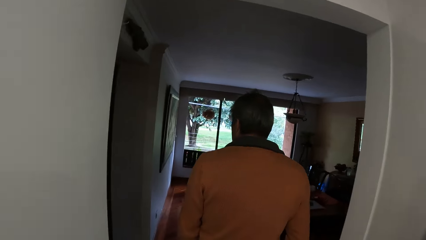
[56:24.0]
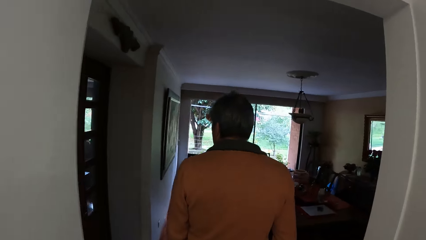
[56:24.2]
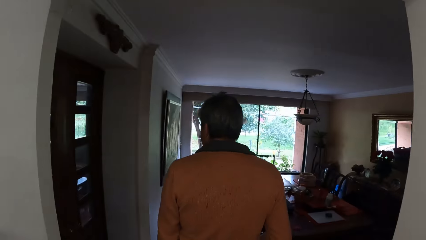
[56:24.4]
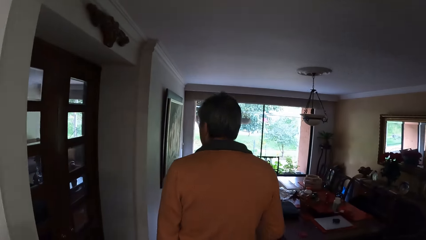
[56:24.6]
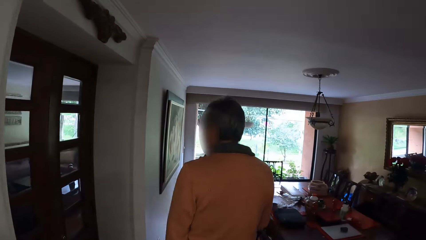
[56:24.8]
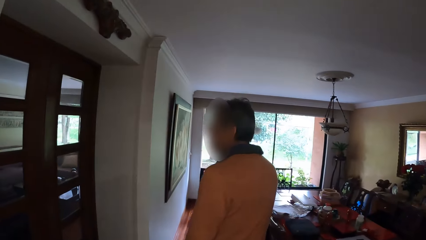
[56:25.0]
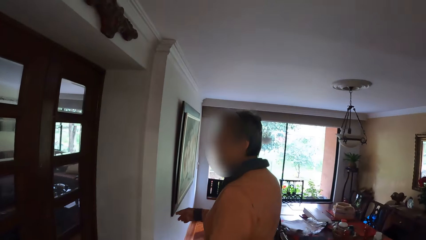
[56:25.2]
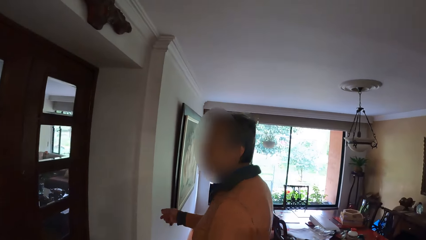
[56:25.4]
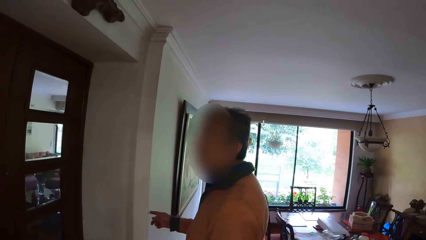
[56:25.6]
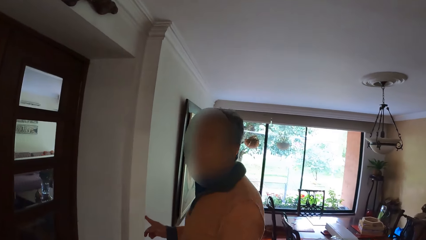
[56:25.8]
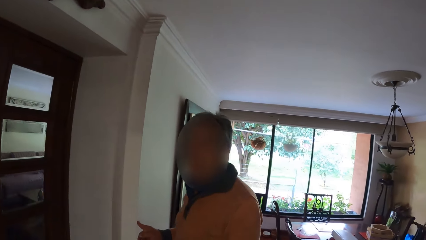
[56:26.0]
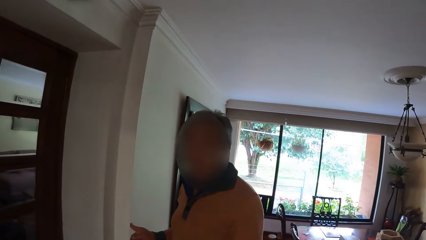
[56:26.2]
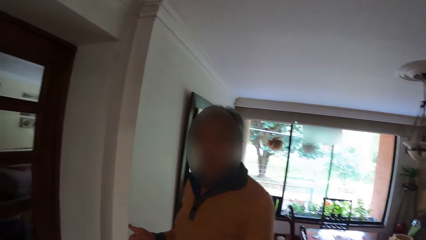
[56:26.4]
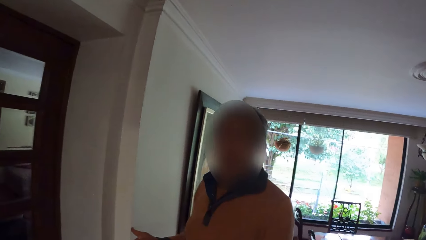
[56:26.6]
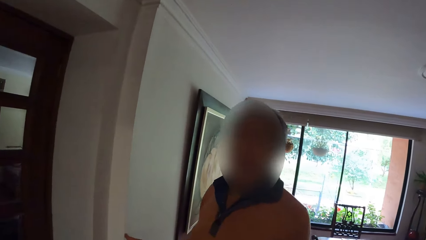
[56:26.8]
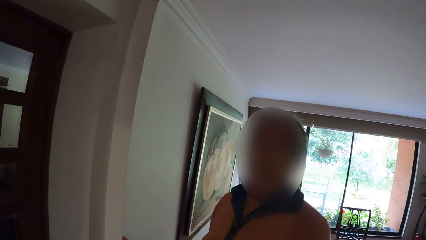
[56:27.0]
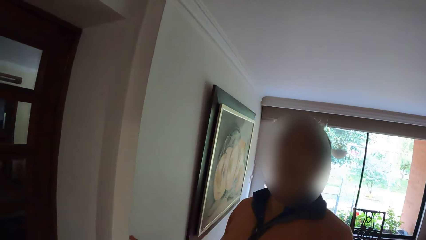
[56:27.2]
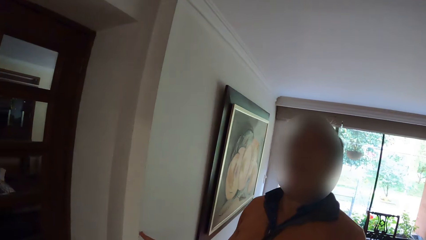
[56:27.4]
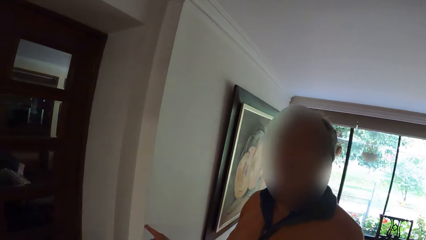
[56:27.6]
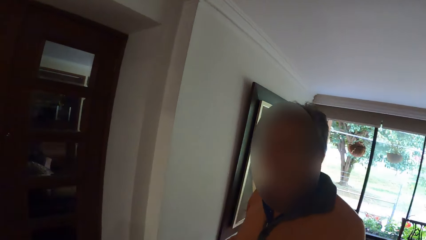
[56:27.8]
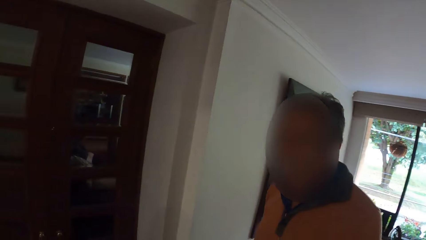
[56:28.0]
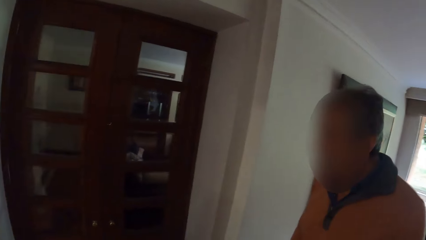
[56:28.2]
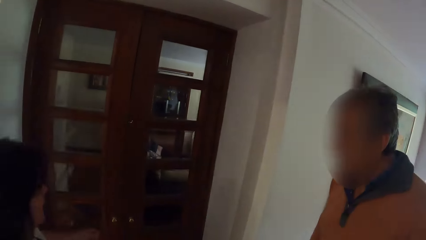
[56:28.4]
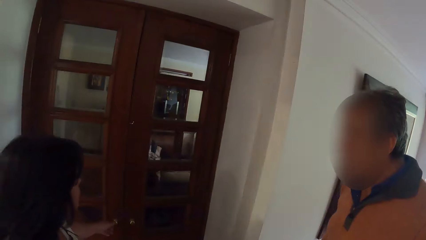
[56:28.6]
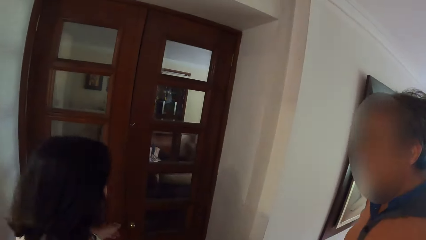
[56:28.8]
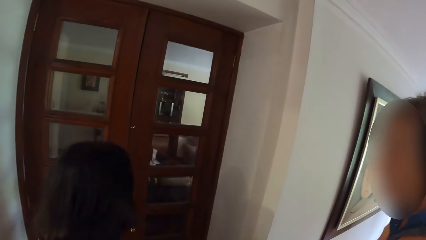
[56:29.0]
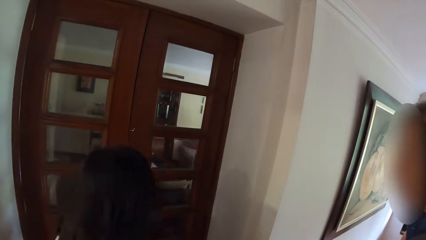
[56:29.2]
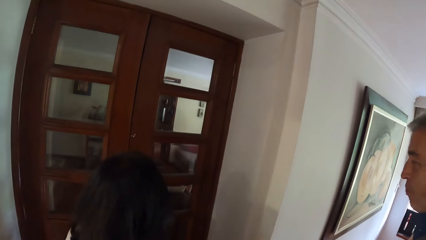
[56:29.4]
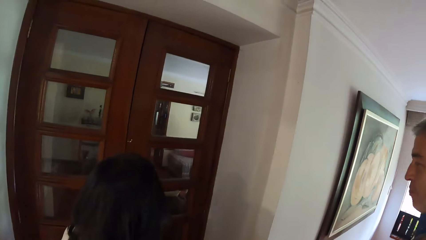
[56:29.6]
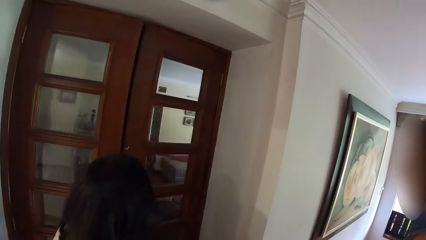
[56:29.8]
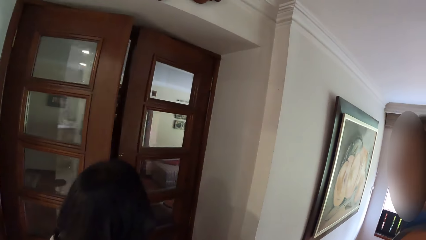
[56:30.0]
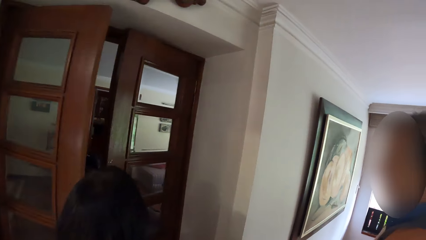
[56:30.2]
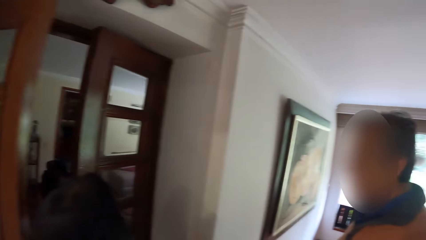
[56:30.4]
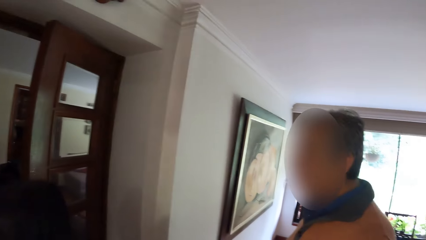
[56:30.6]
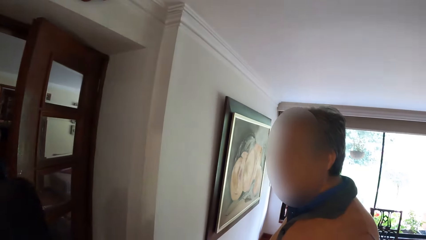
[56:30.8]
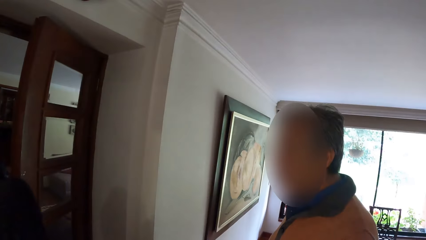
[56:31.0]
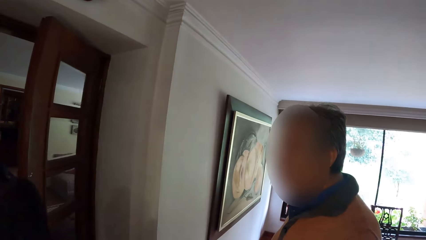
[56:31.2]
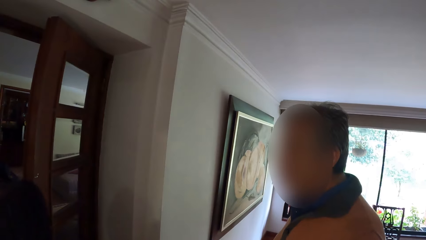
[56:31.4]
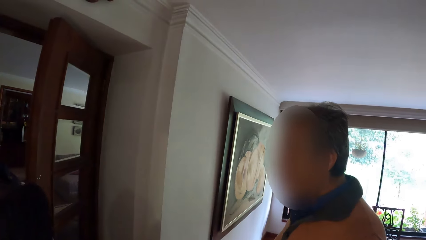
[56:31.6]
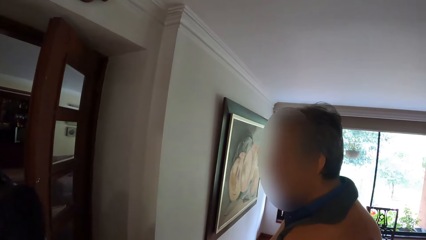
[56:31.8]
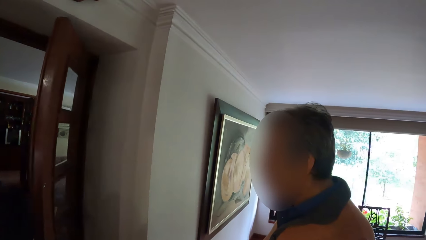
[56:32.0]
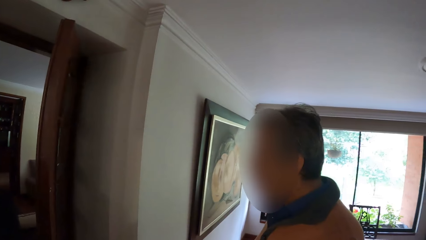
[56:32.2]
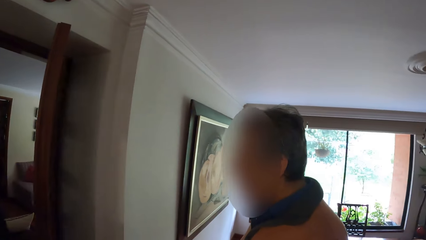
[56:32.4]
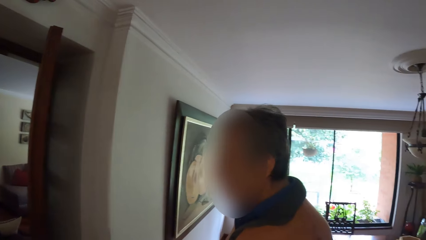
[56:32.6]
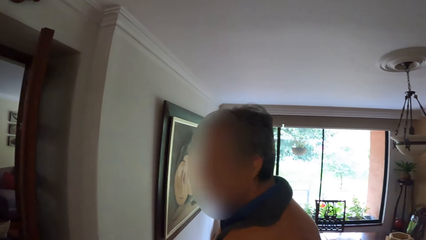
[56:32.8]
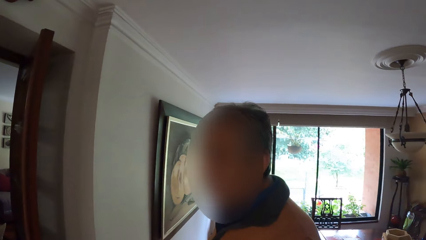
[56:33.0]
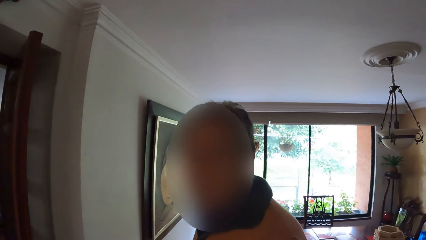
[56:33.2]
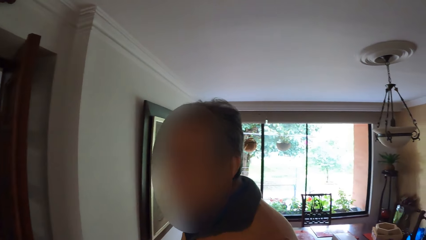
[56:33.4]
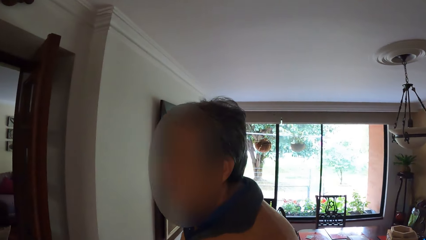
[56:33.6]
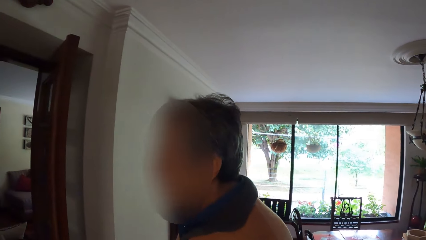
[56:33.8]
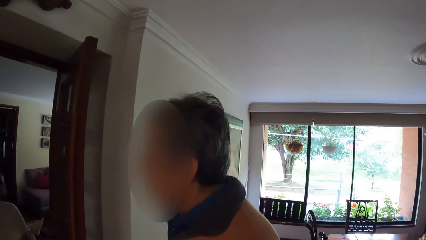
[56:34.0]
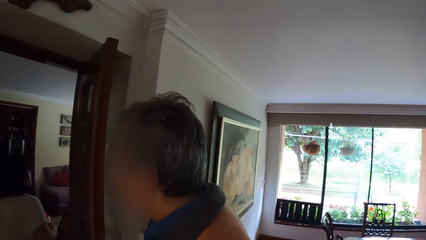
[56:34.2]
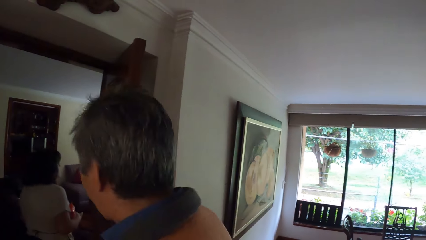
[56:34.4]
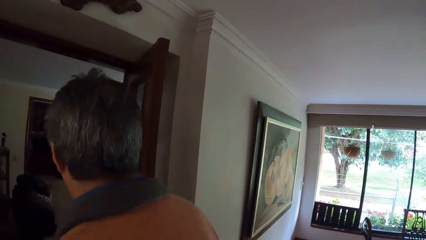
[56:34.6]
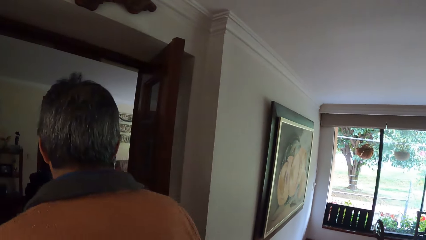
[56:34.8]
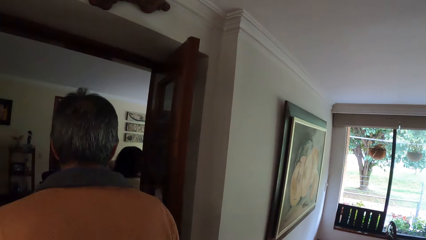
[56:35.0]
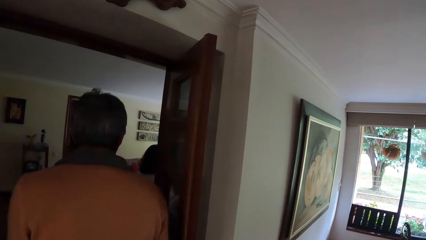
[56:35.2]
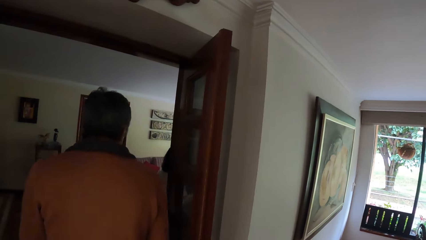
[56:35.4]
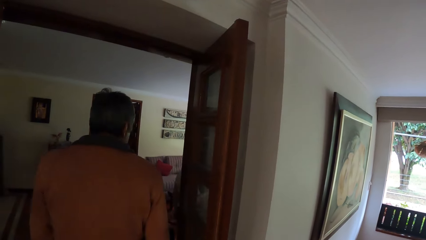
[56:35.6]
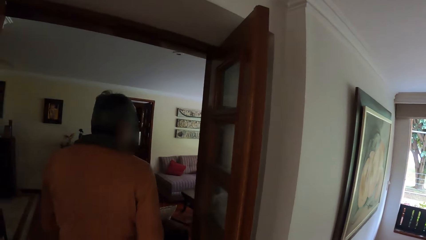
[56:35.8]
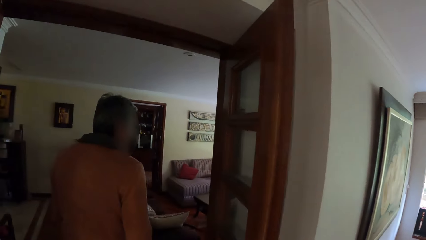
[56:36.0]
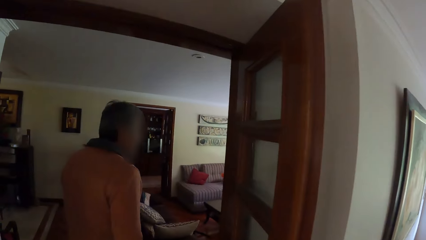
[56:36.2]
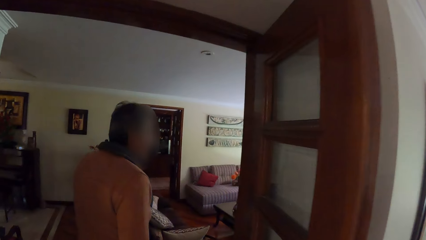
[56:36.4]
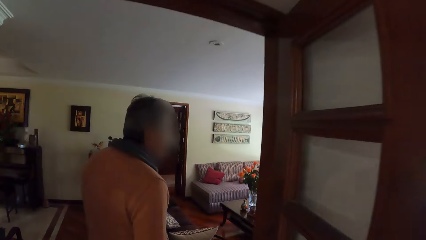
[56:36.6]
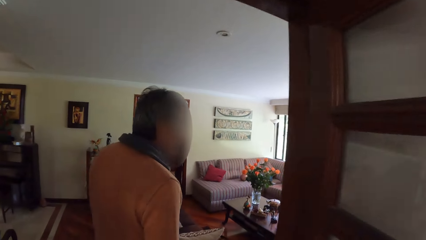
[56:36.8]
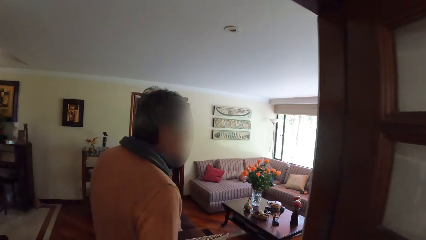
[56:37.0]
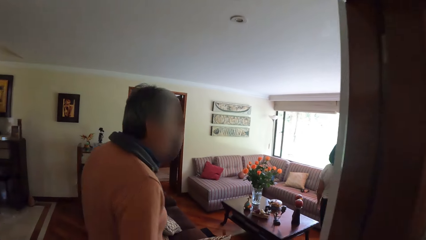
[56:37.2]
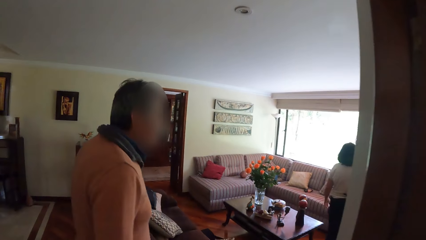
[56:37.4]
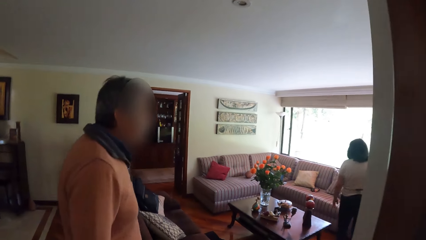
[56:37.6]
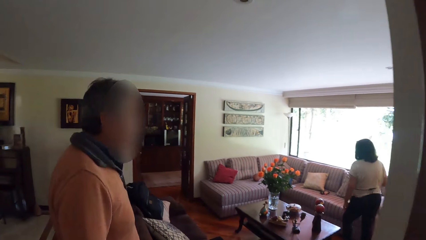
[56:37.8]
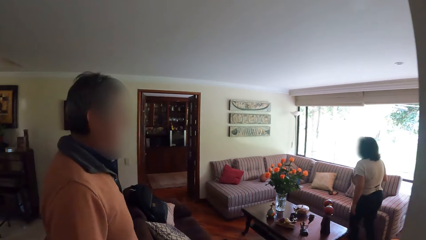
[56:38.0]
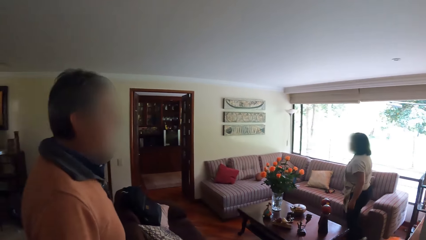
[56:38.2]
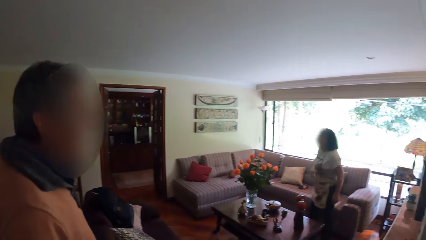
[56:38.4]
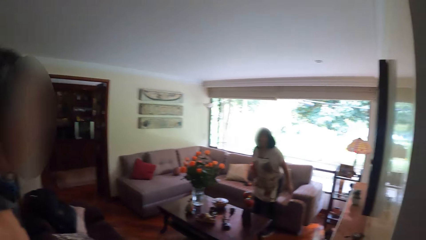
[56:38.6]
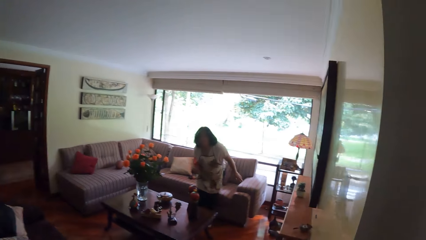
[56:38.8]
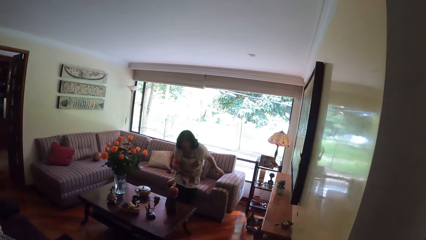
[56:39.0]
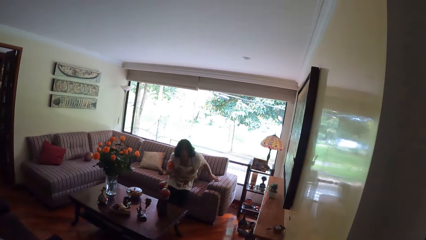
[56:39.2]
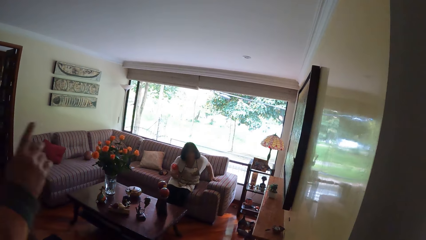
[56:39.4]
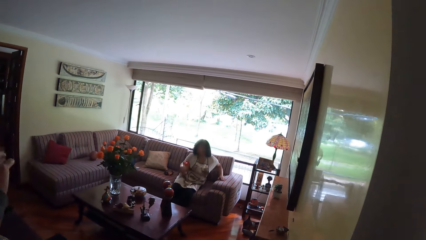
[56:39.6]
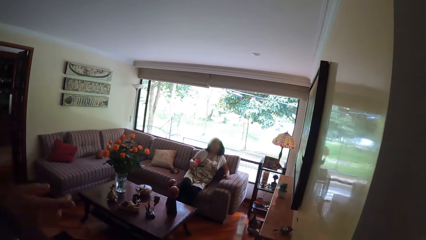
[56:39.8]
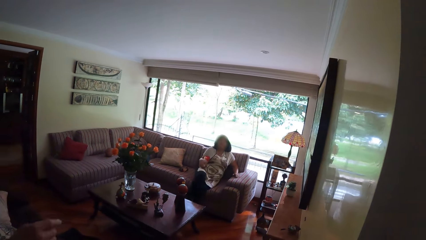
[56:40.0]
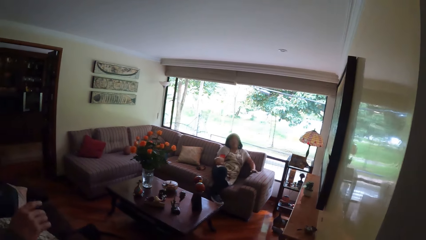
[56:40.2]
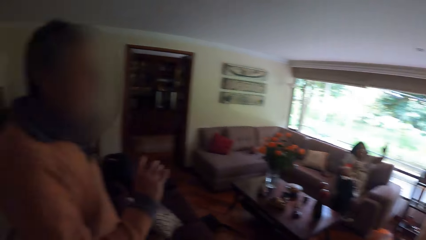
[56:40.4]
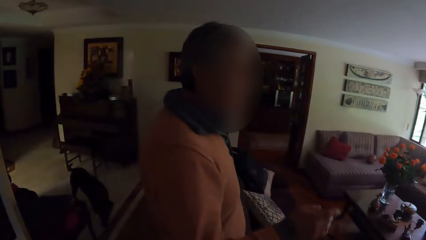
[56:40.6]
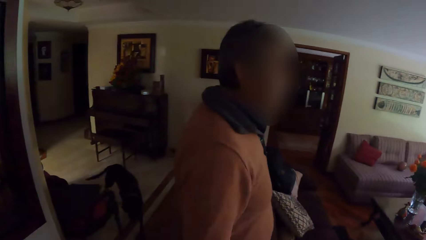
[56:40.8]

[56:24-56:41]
A man makes gestures to a woman. The woman opens a door. The woman enters in the room. The man and the camera wearer enter in the room. The camera wearer walks around the room. The woman sits on the seat. The man makes gestures.
